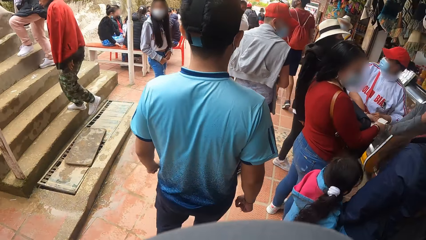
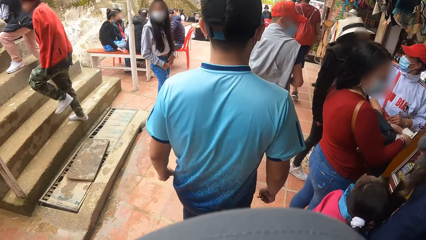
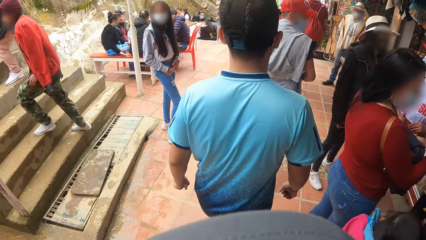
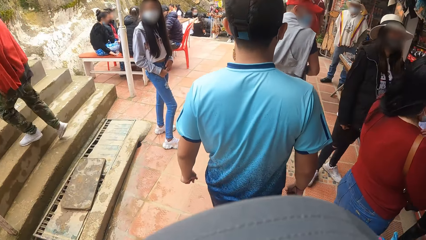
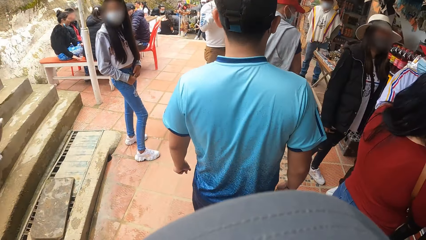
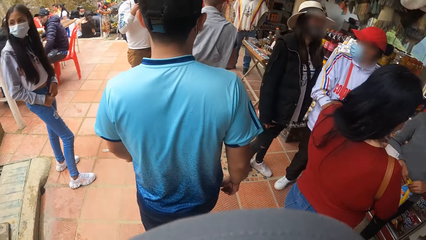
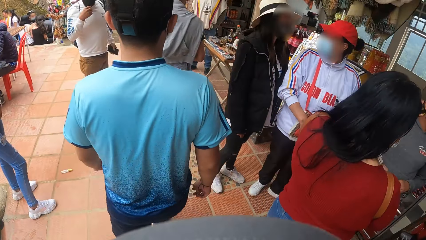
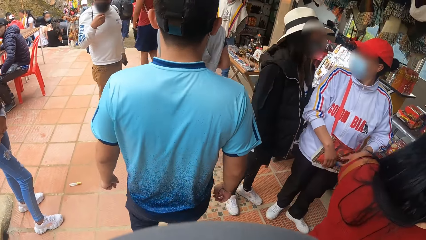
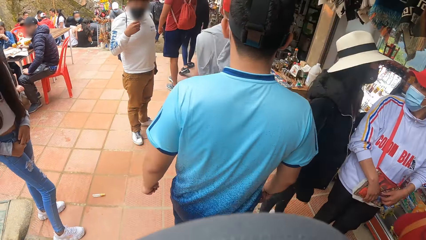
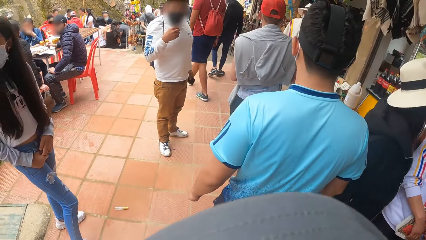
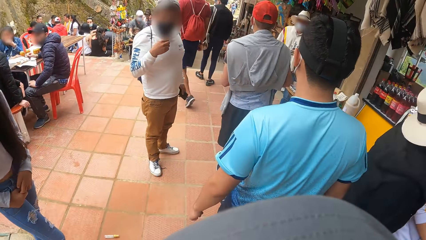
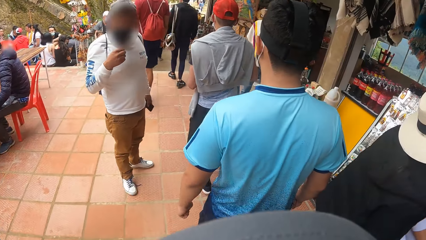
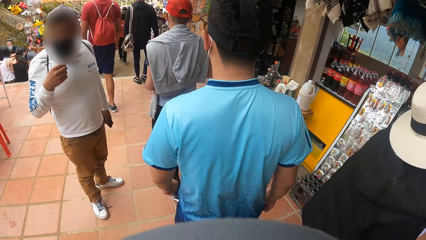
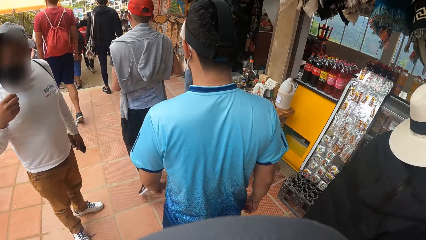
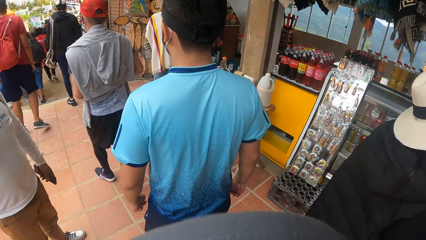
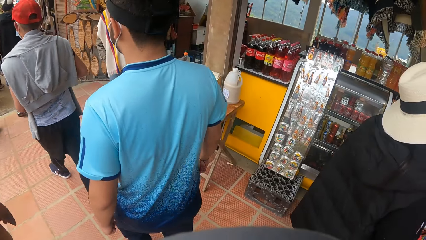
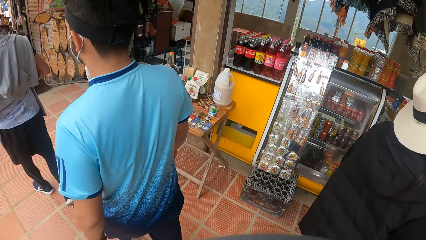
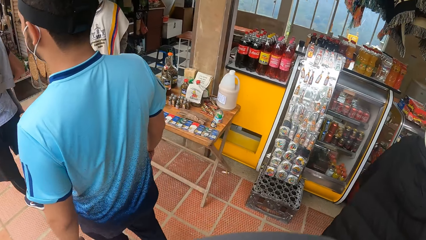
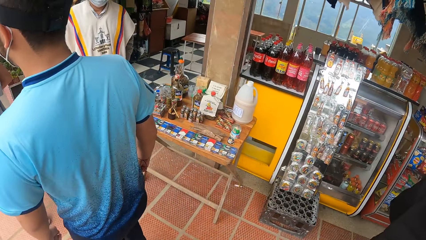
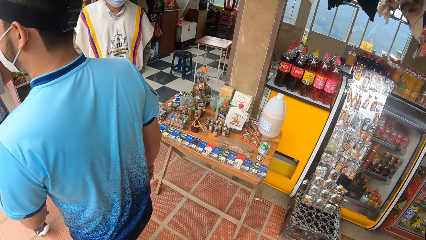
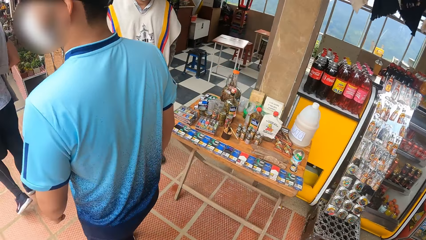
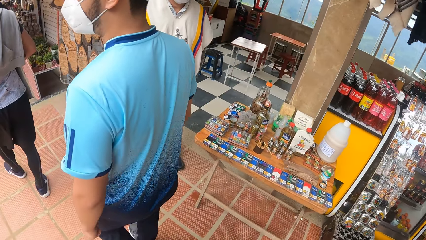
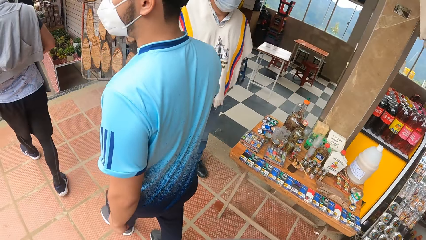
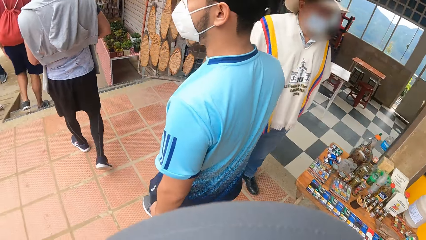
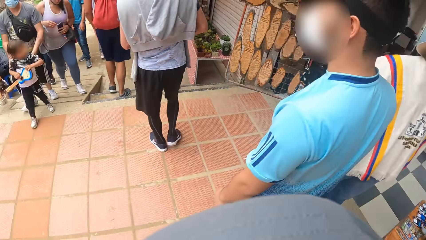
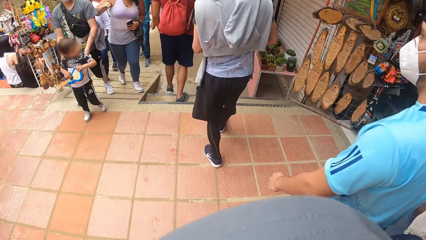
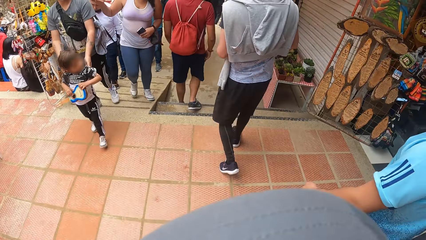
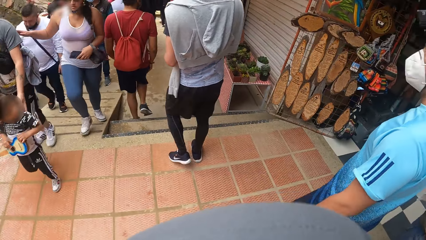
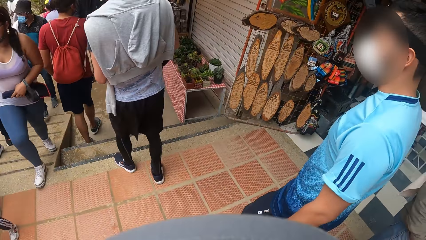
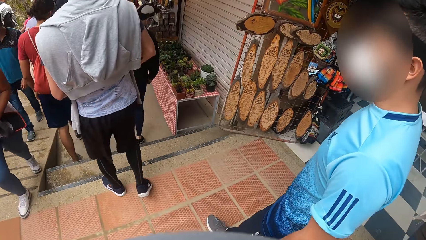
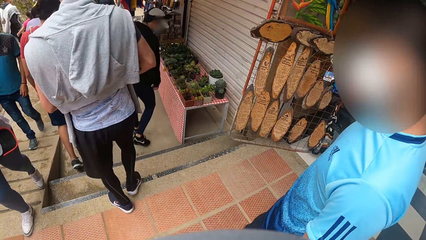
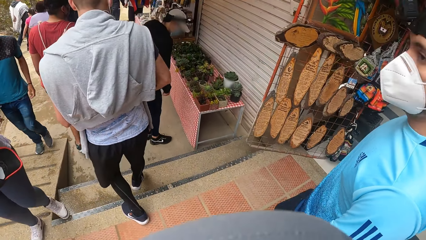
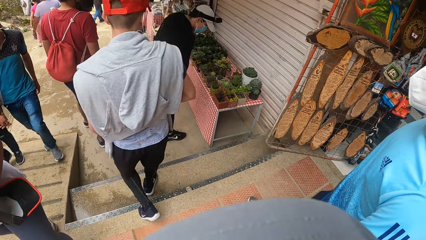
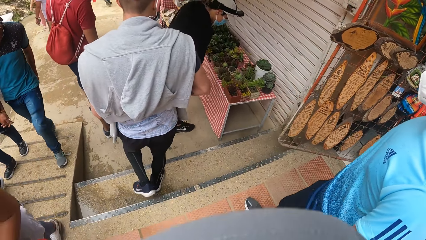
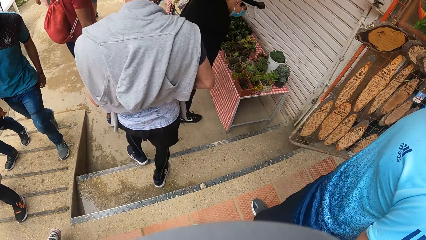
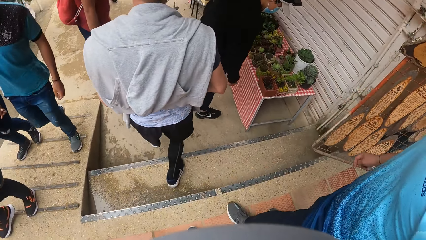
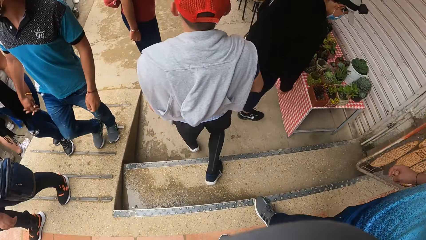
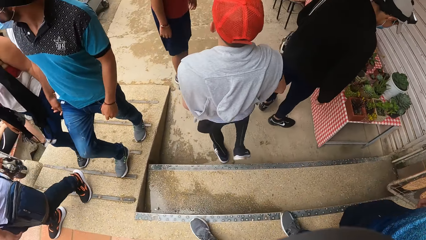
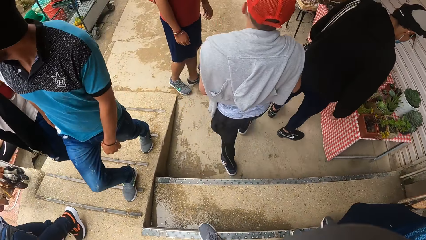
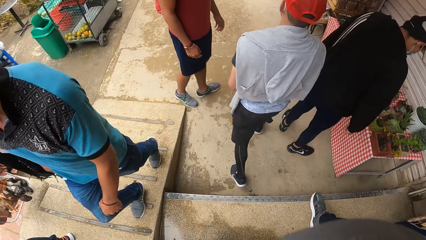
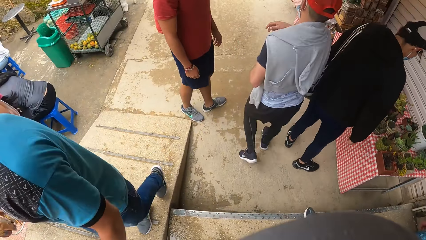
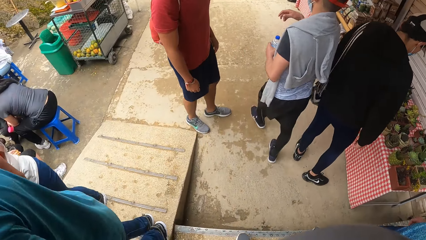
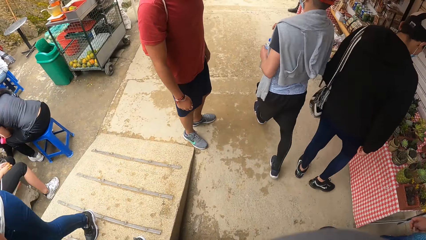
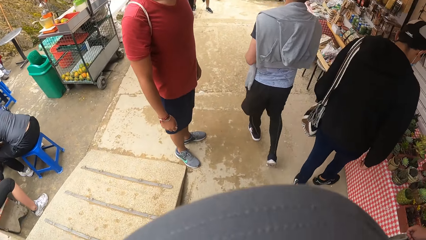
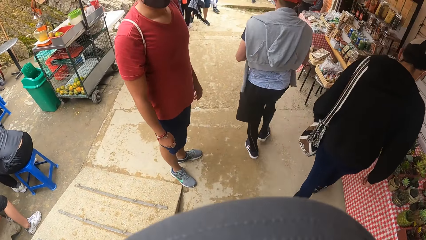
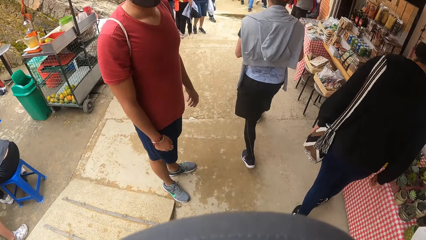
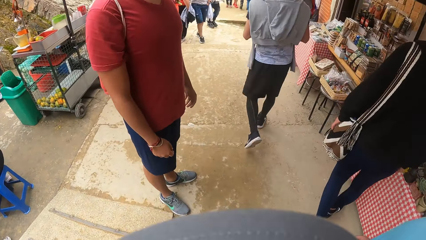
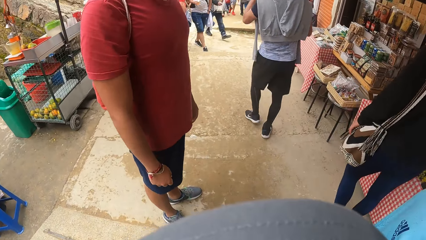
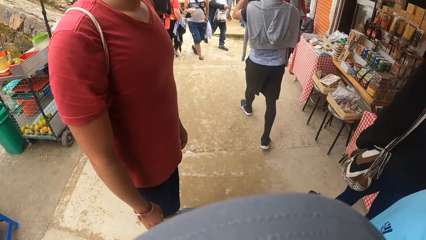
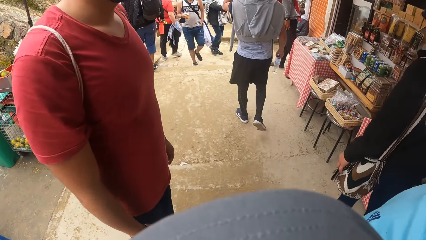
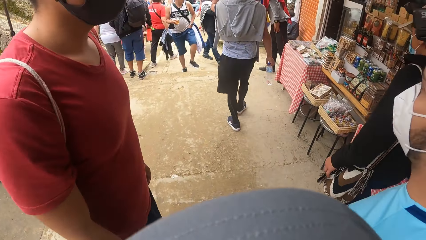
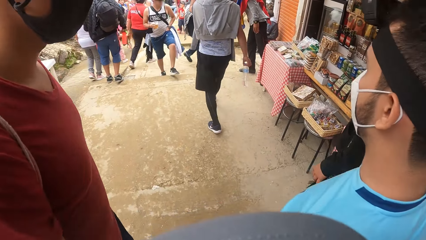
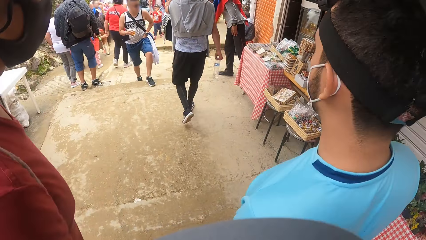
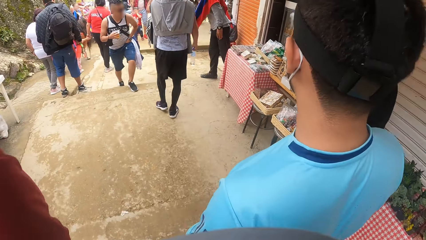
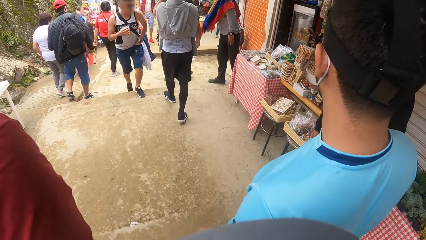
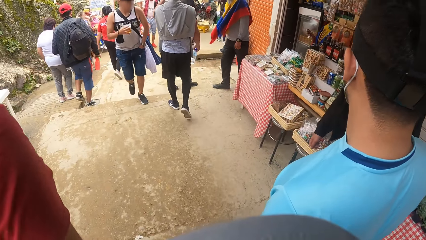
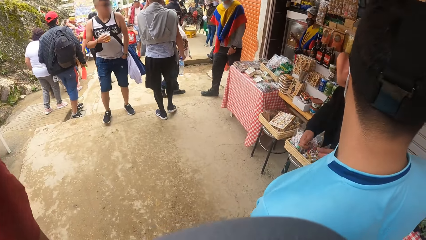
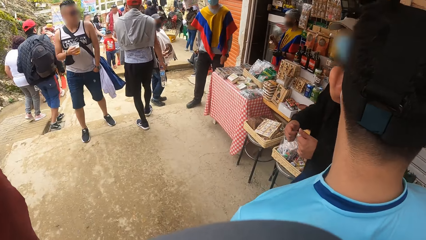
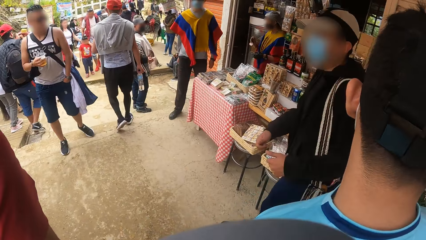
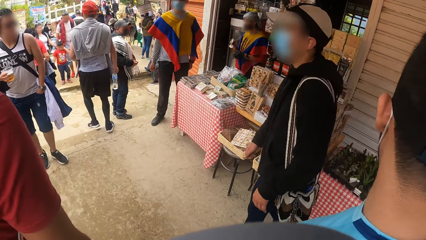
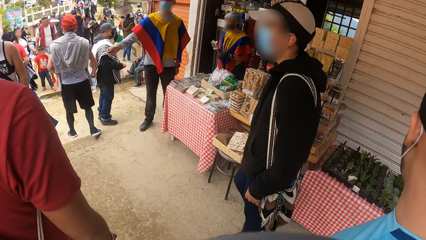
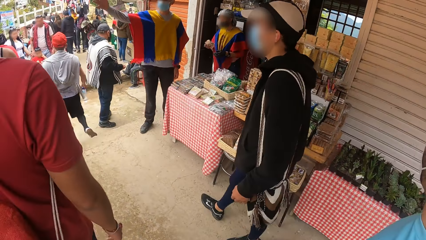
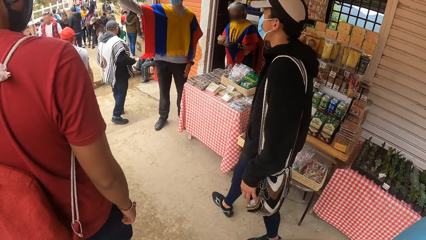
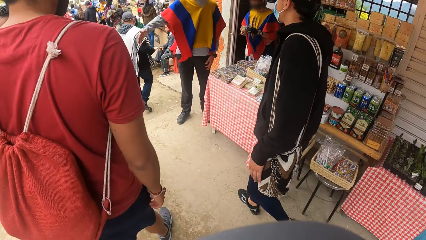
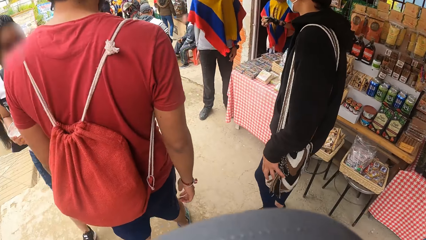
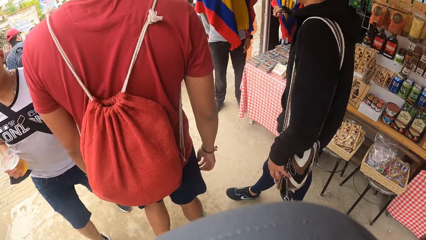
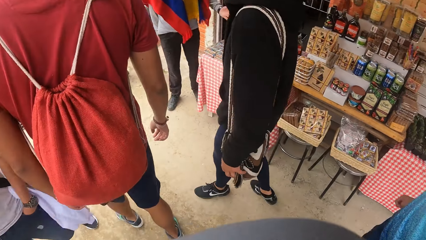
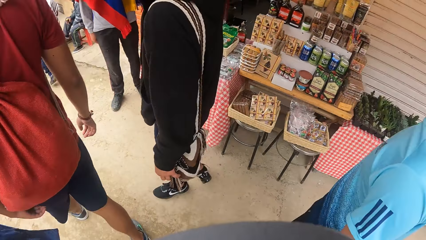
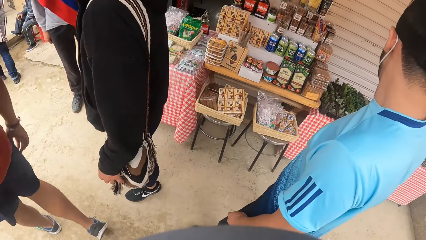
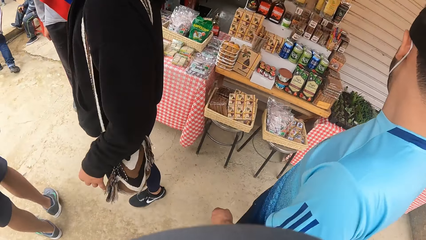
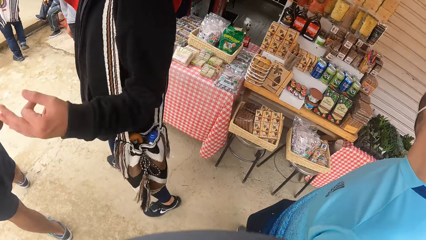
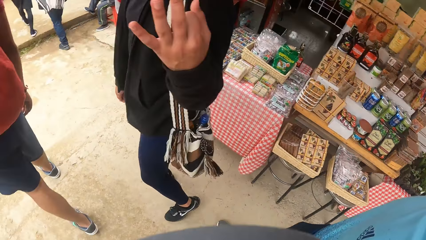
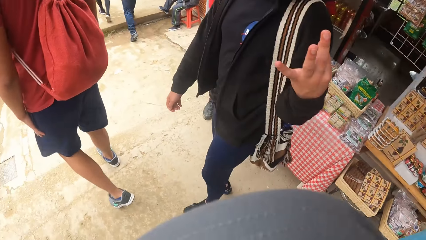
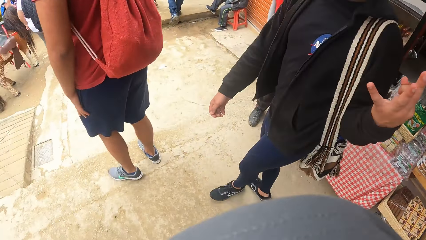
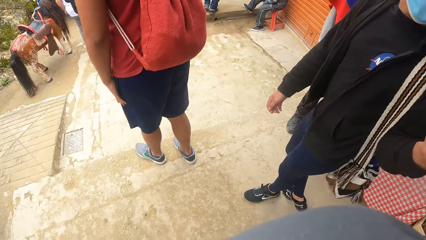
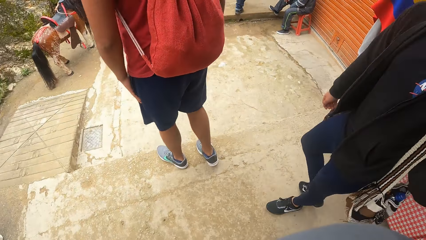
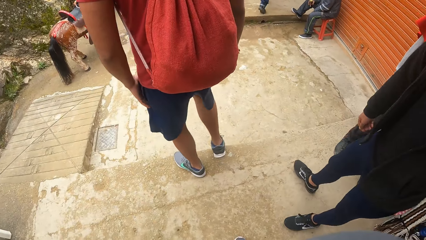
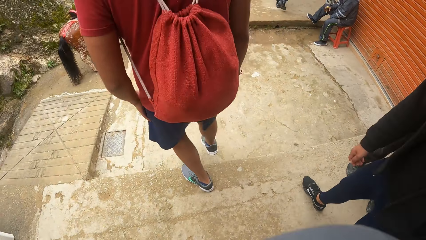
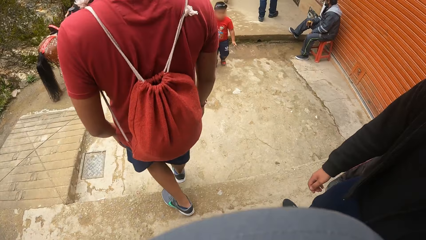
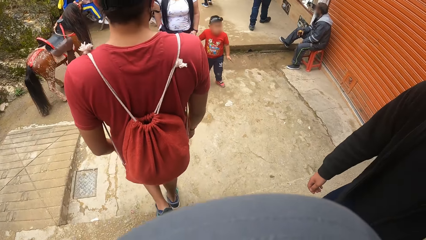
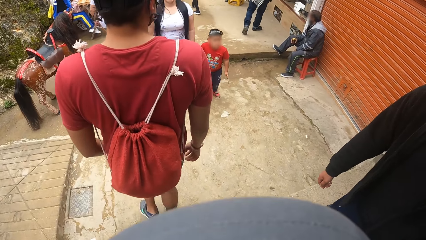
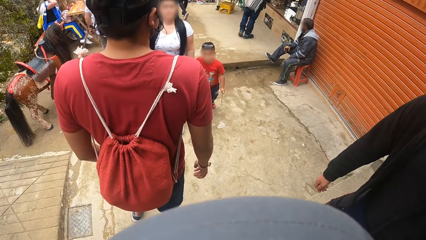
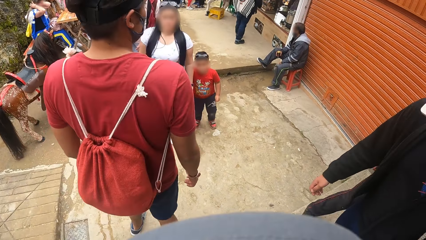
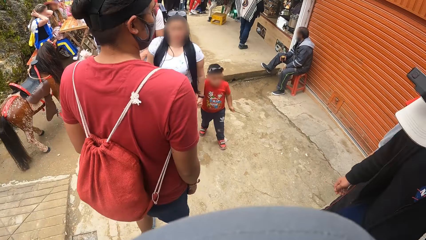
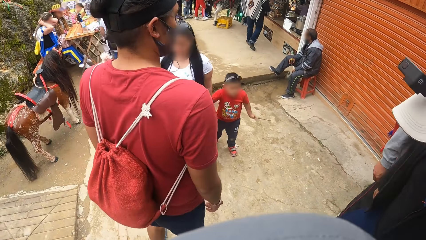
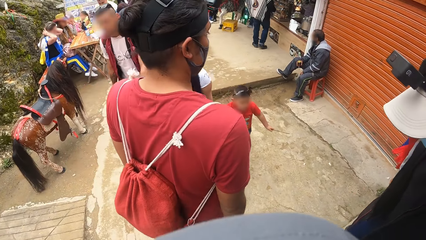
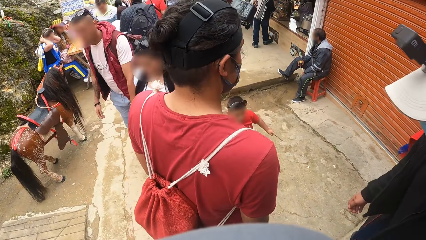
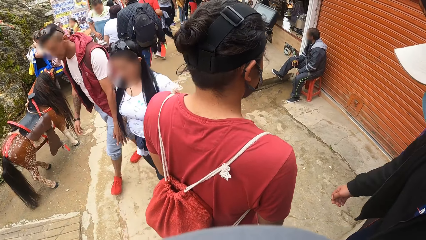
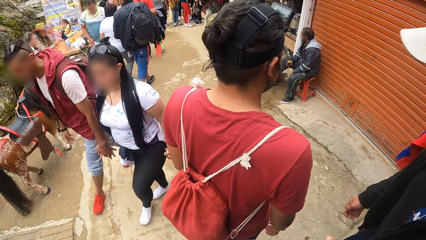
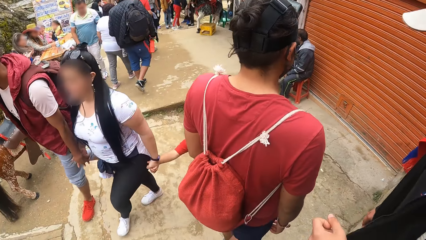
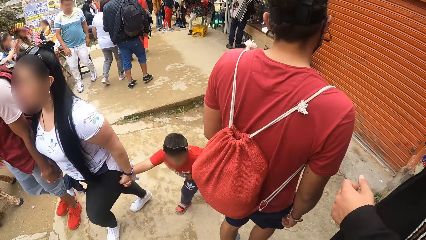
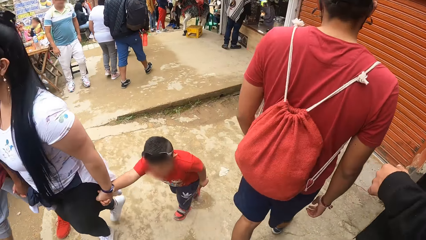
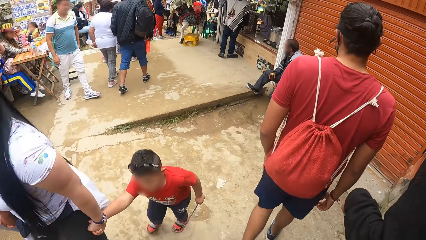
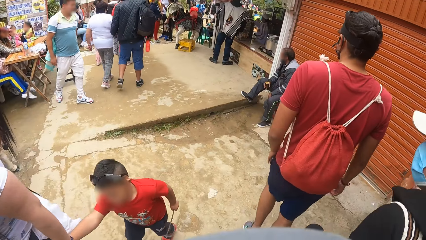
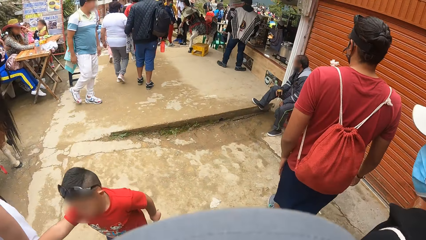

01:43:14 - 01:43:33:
The man climbs down a step. Another man climbs down a step. A third man places his left hand on the bag.
